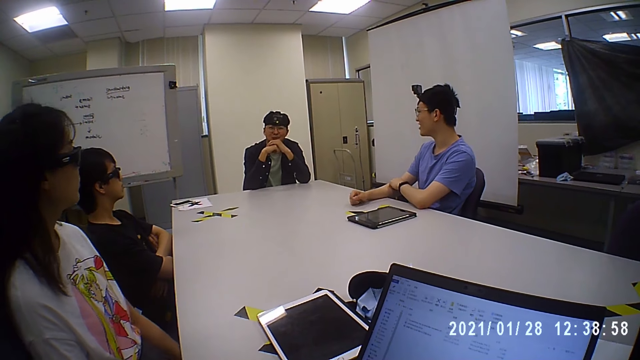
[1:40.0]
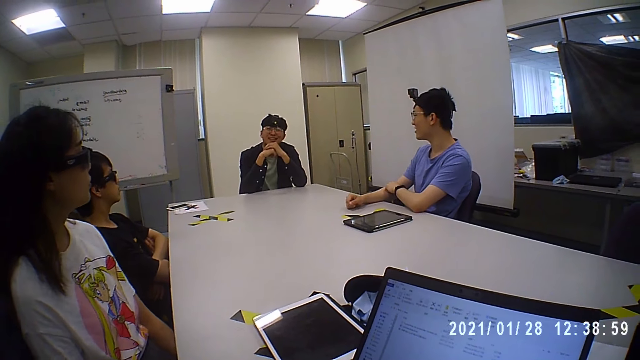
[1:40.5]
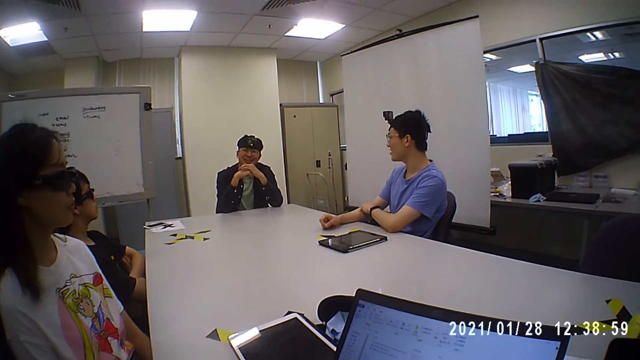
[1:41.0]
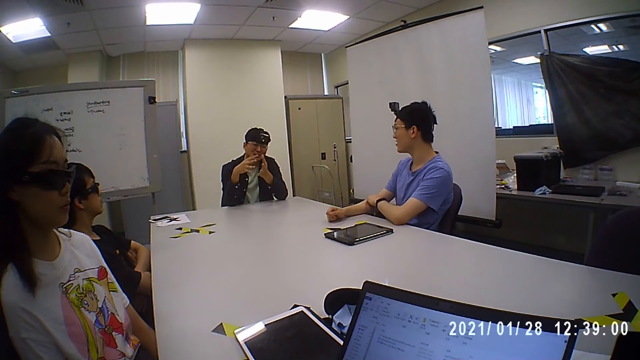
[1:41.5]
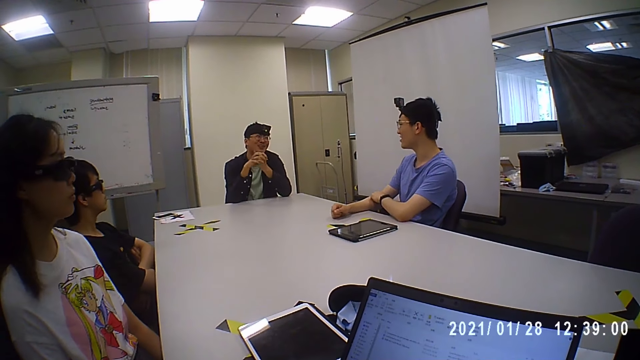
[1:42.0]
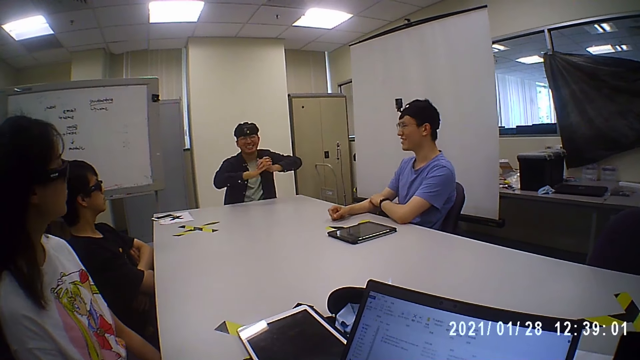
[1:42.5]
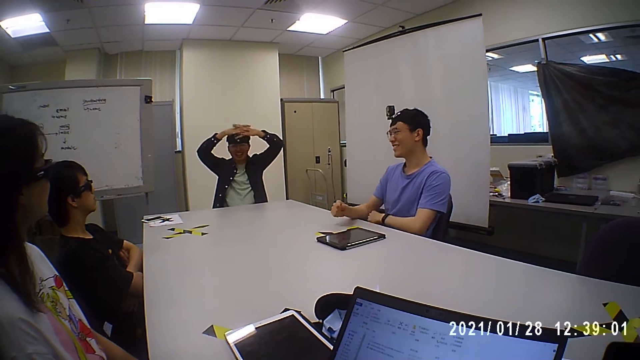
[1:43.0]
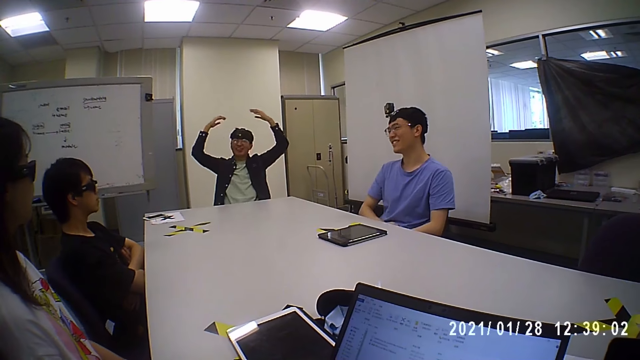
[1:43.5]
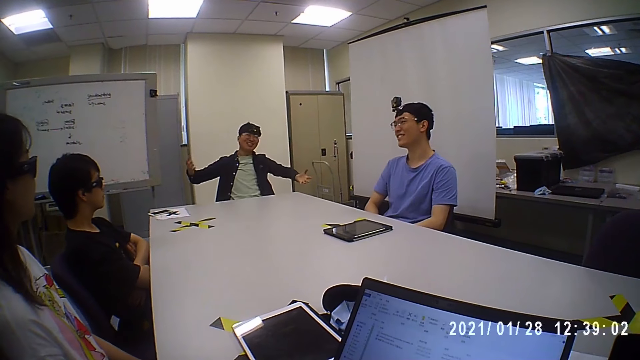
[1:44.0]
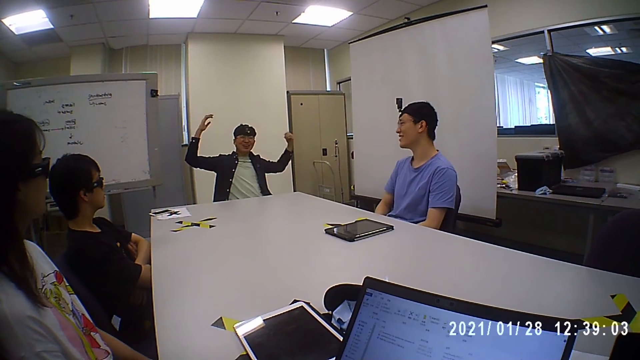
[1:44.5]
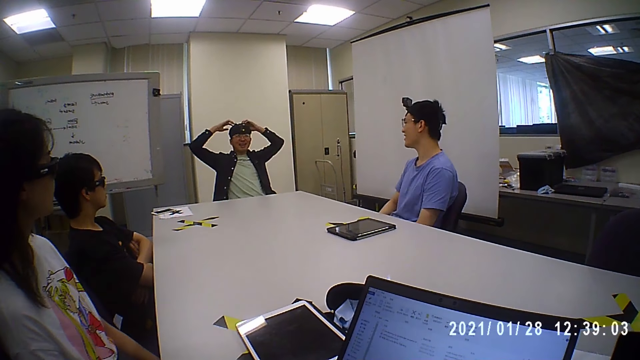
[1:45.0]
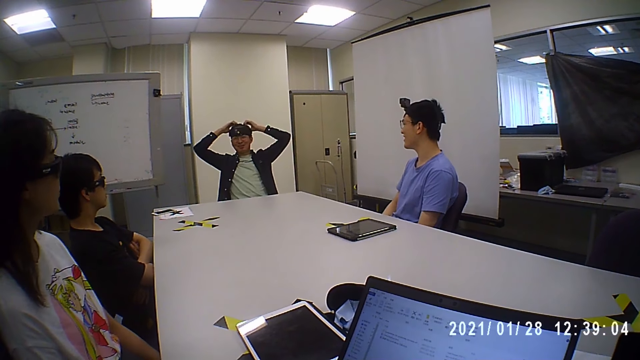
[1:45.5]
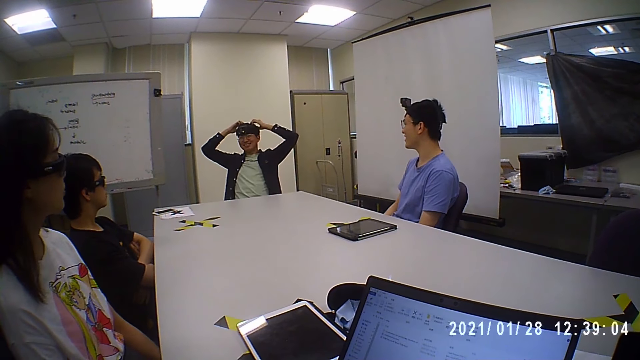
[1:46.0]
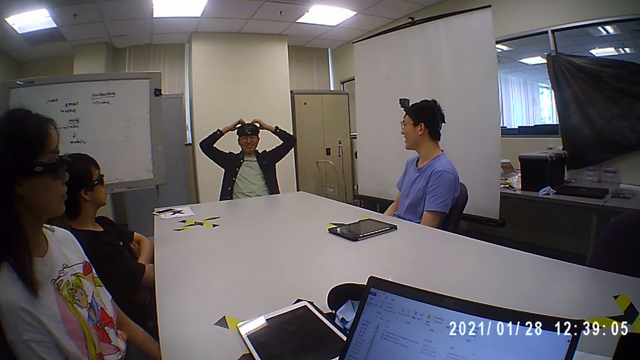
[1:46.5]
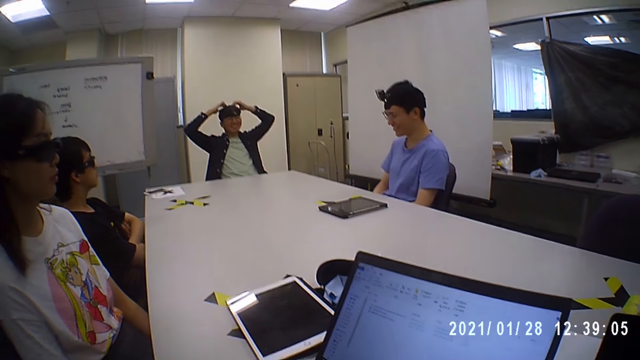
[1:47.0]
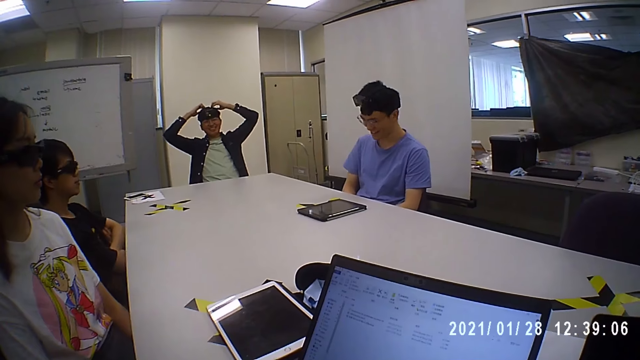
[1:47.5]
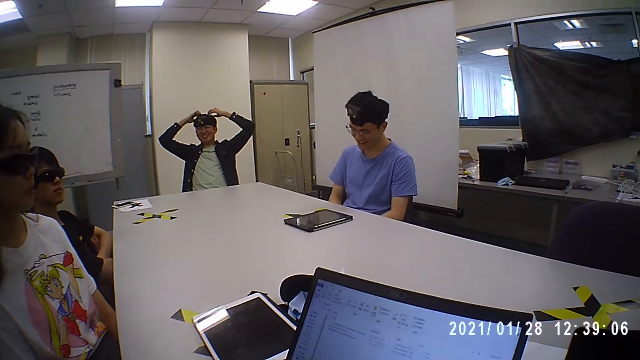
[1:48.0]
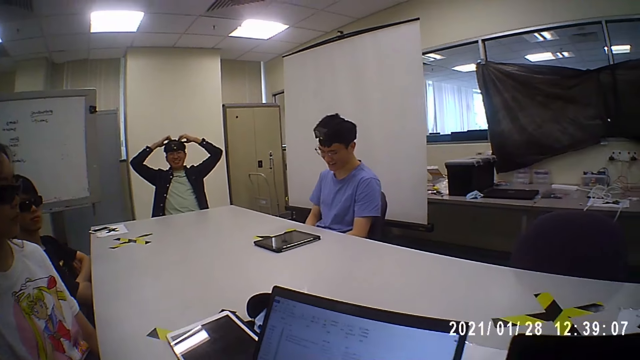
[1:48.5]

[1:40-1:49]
The camera wearer agrees. The man interacts with the group of people. The man touches his hair with both hands.

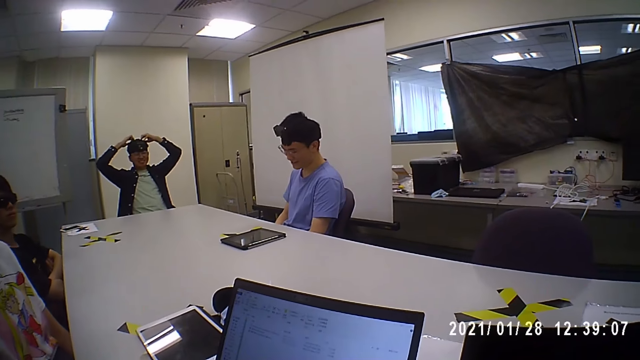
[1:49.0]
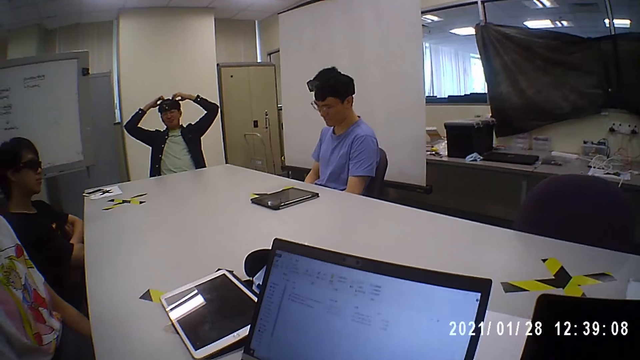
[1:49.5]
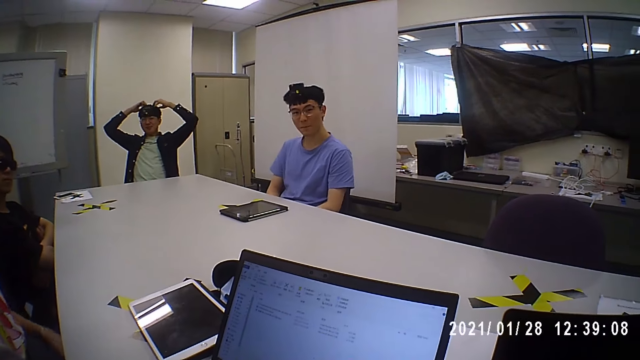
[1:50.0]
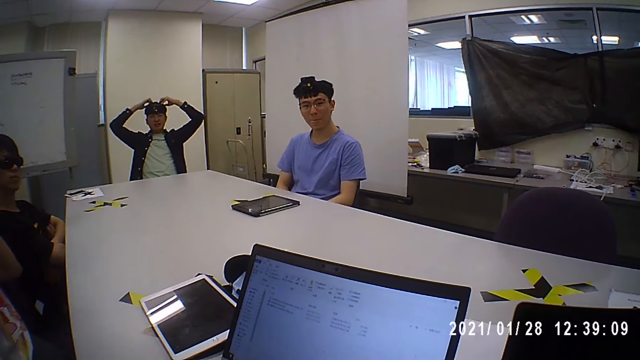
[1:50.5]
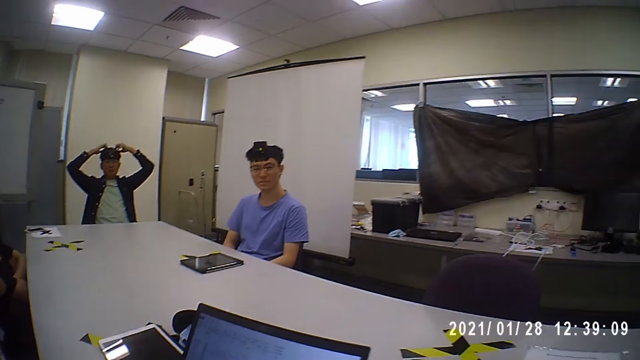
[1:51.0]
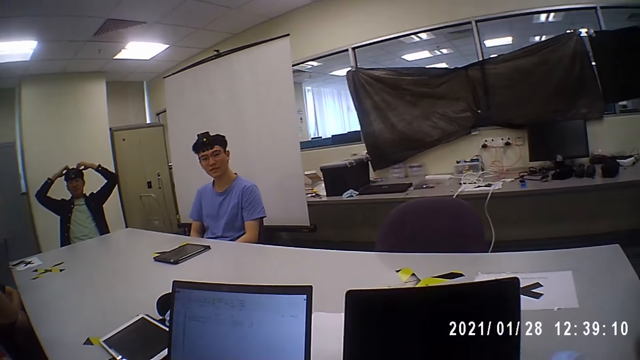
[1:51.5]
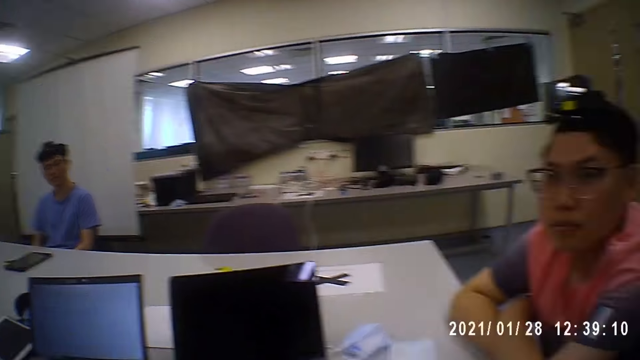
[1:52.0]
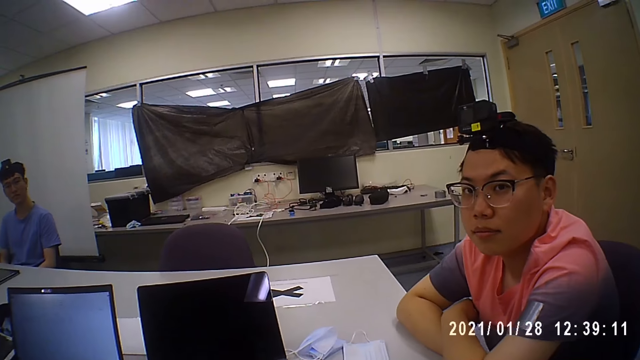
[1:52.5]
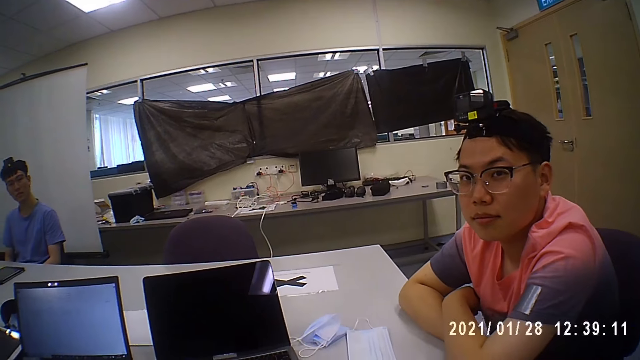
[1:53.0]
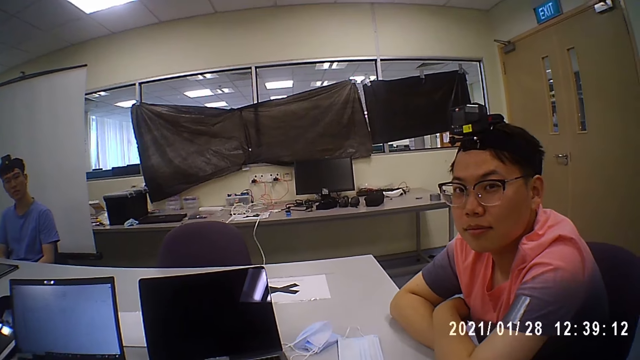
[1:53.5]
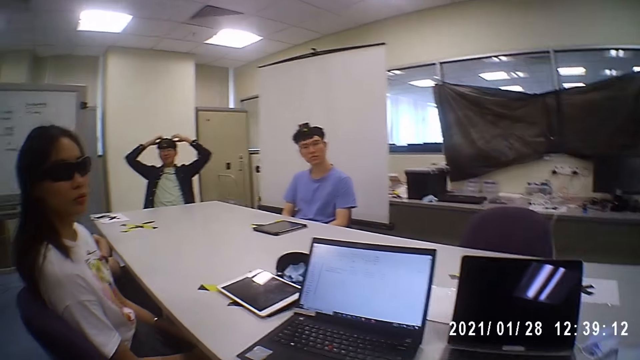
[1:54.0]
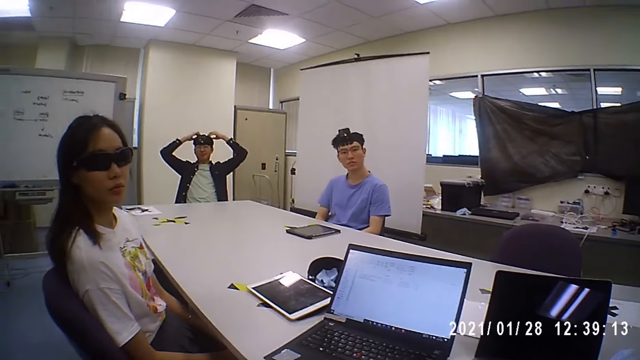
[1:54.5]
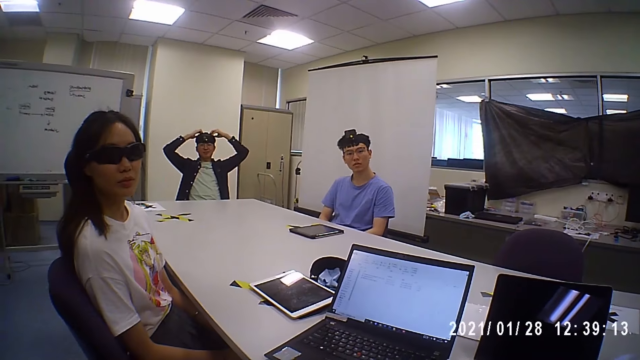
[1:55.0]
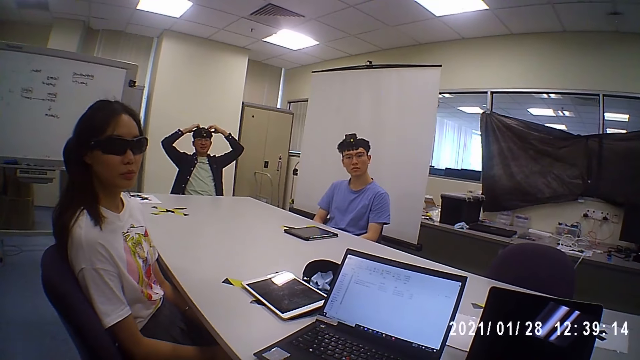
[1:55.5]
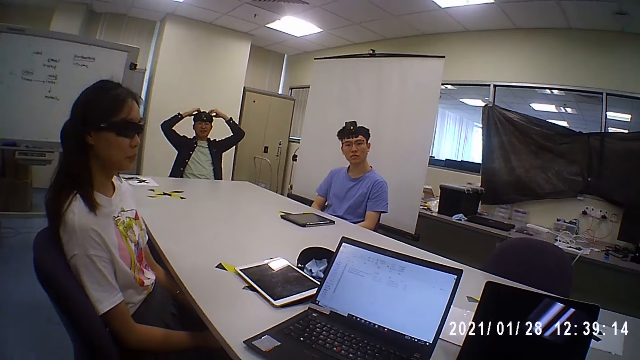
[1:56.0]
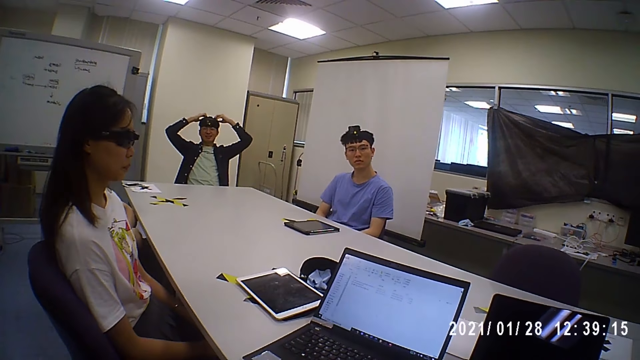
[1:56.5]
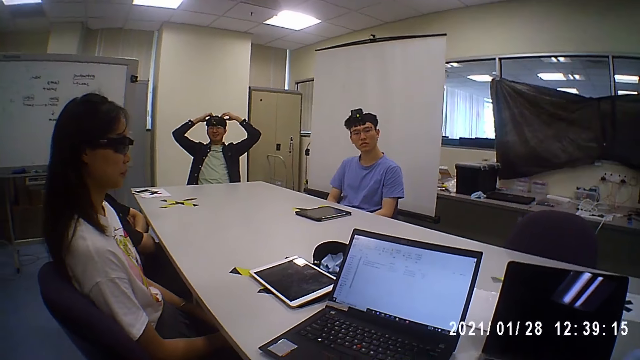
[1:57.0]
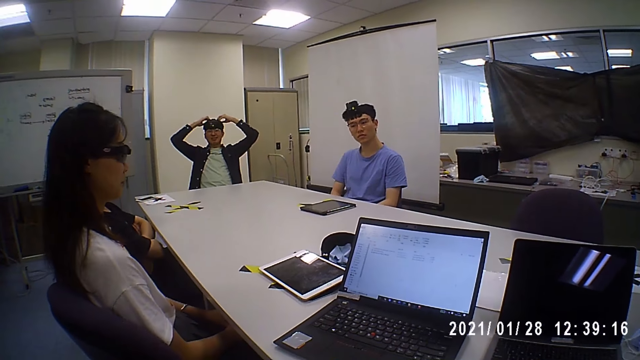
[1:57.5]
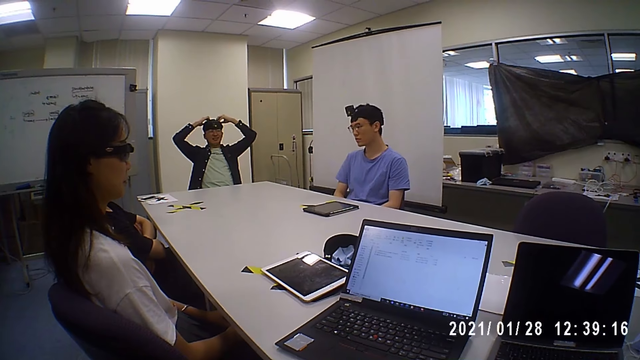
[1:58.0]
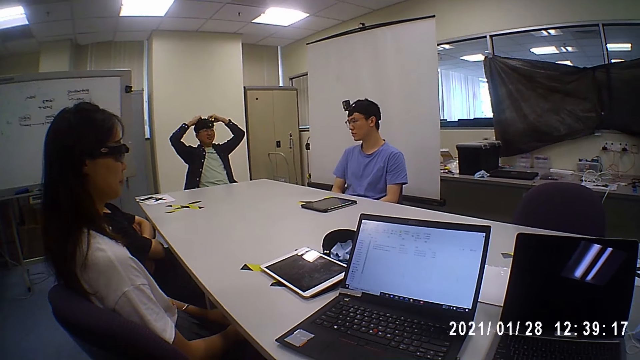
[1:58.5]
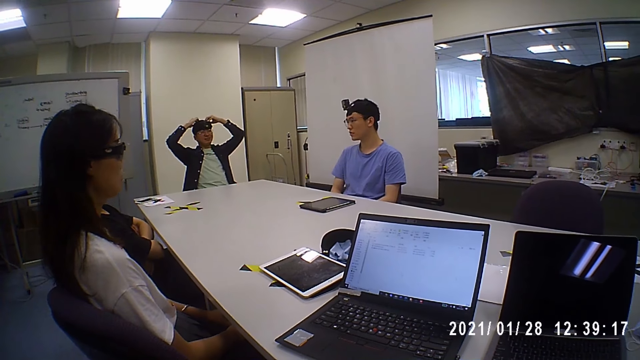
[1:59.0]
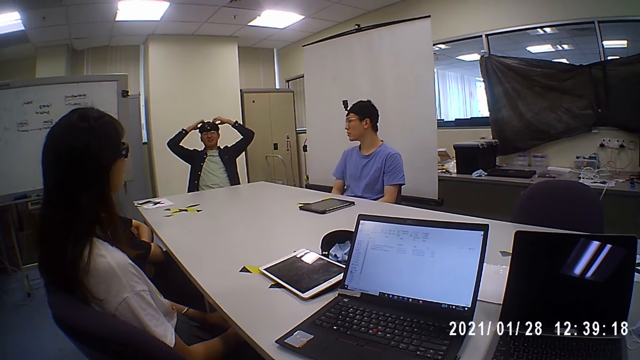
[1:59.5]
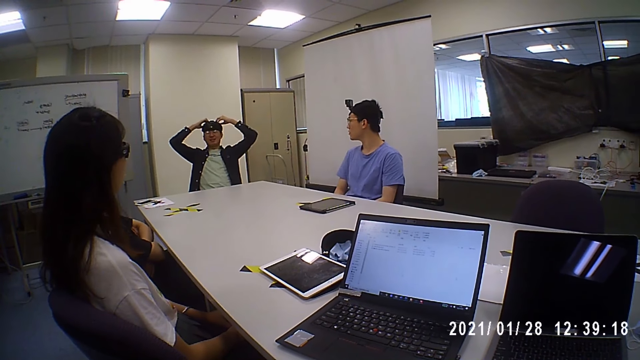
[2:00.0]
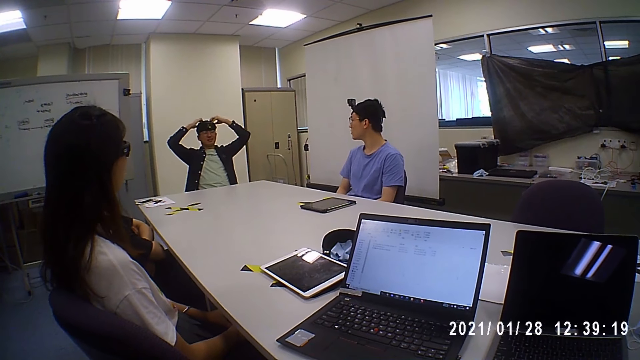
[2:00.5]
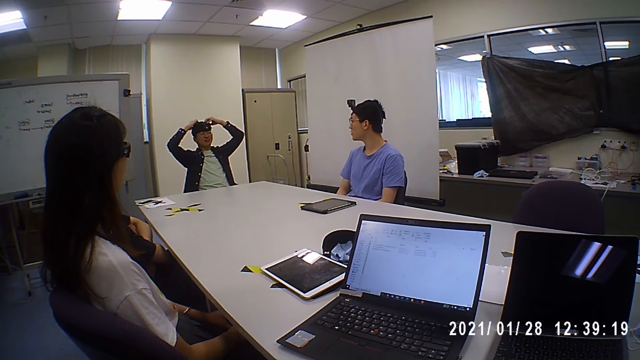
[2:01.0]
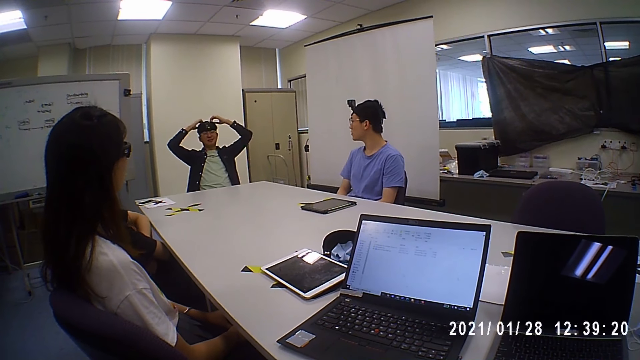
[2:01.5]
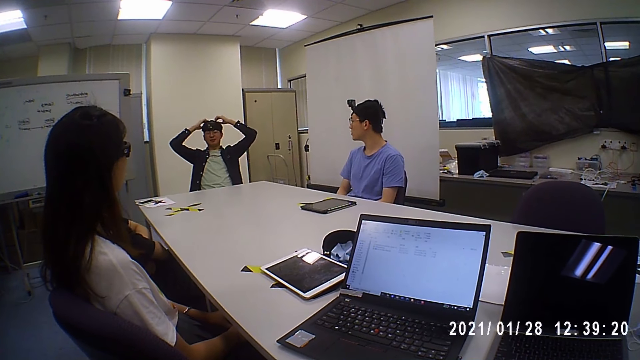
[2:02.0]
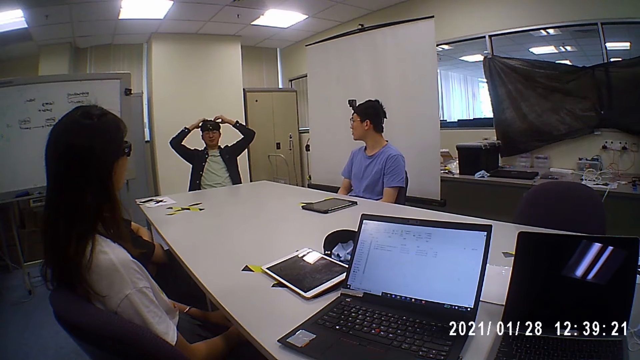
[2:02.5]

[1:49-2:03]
The camera wearer interacts with the group of people. The woman adjusts the pair of eyeglasses on her face with her left hand. The camera wearer talks to a man. They look at another man. They look at the people seated around them. The first man talks to the camera wearer.
